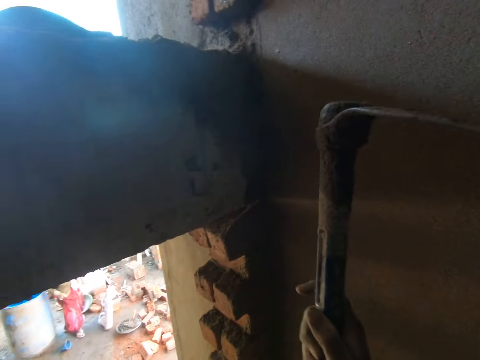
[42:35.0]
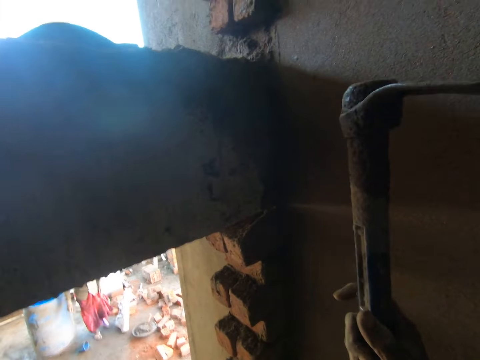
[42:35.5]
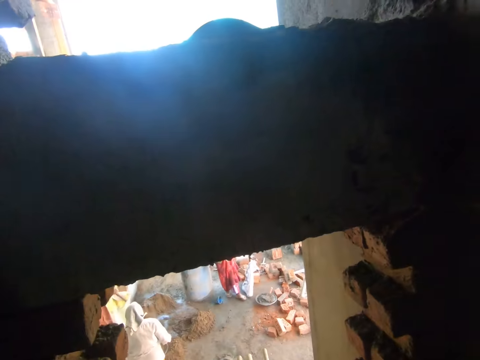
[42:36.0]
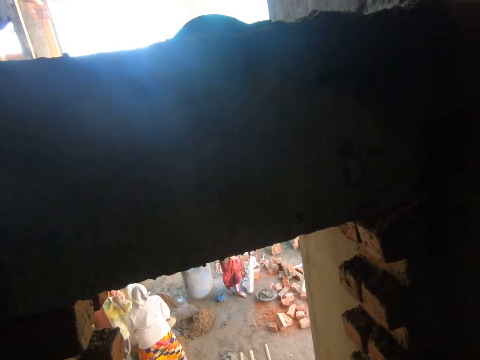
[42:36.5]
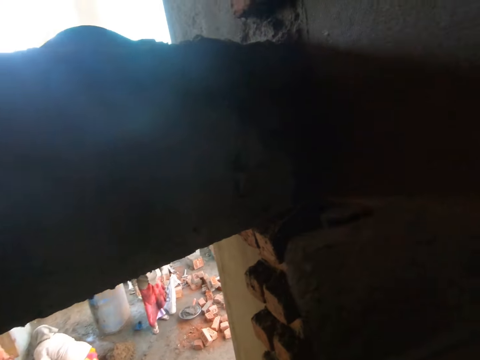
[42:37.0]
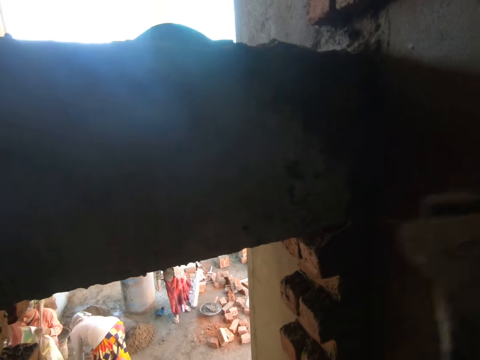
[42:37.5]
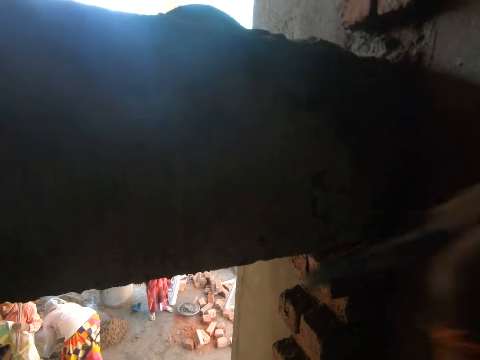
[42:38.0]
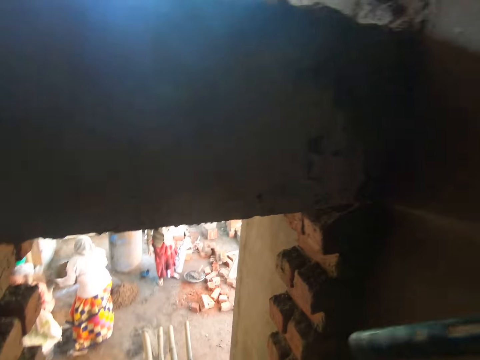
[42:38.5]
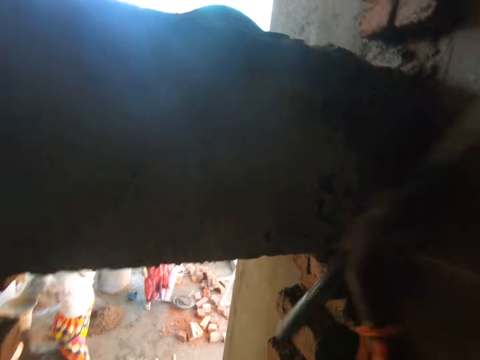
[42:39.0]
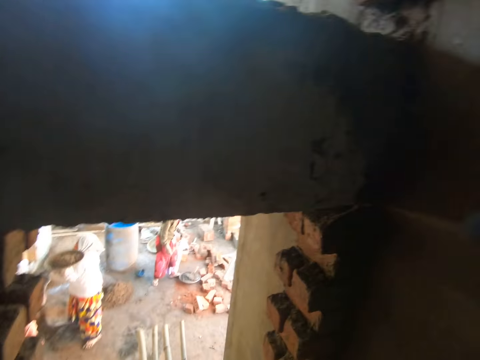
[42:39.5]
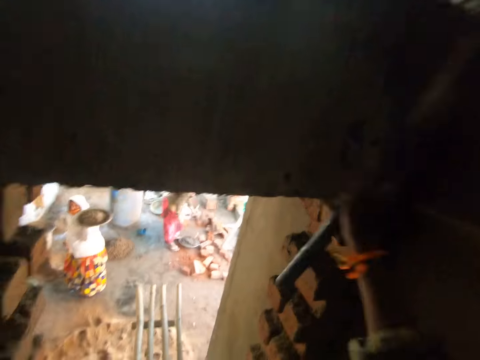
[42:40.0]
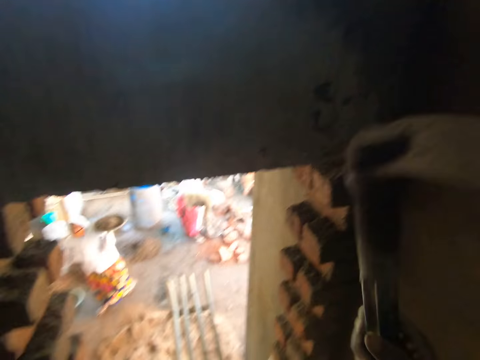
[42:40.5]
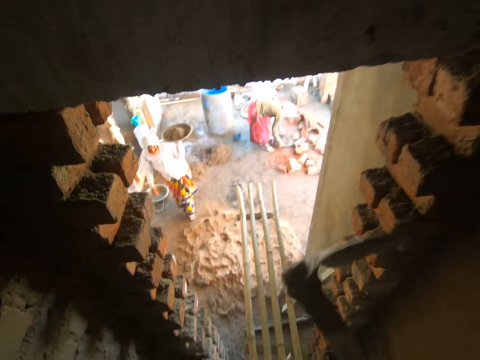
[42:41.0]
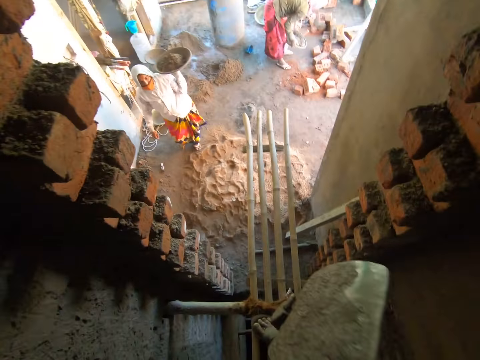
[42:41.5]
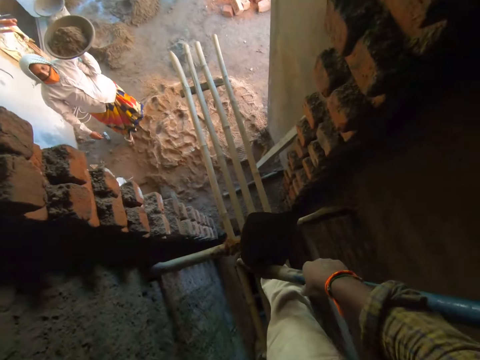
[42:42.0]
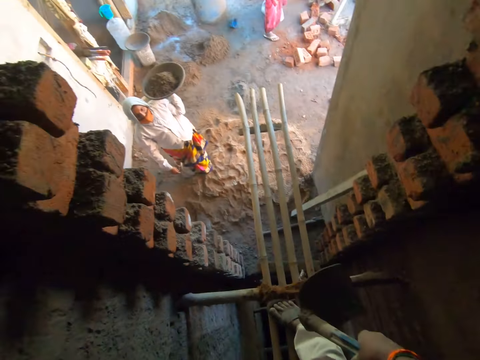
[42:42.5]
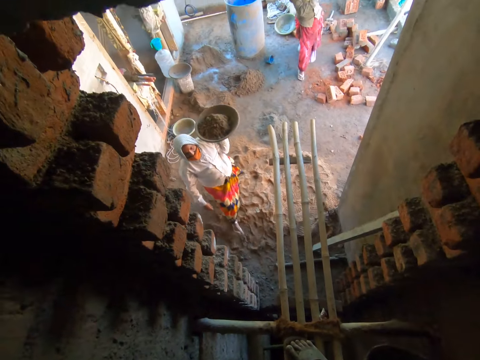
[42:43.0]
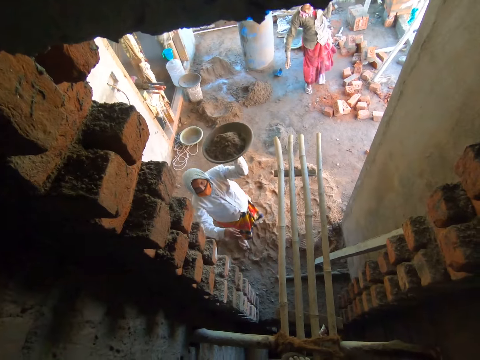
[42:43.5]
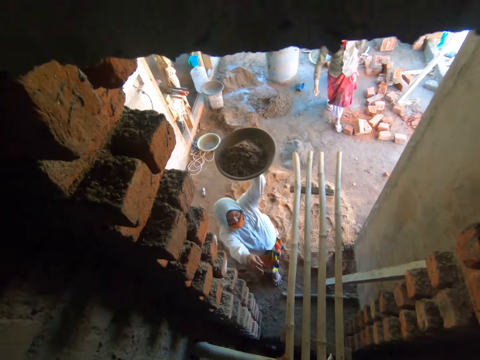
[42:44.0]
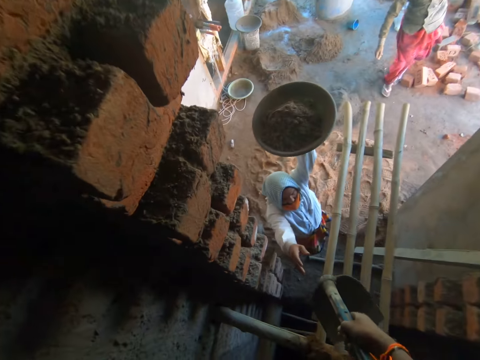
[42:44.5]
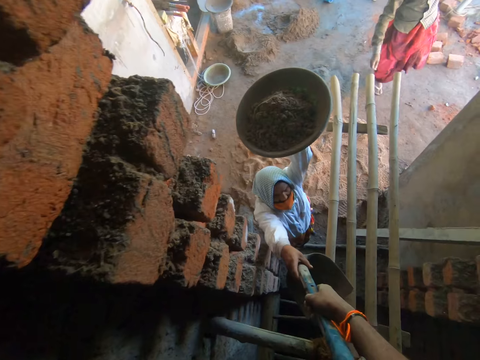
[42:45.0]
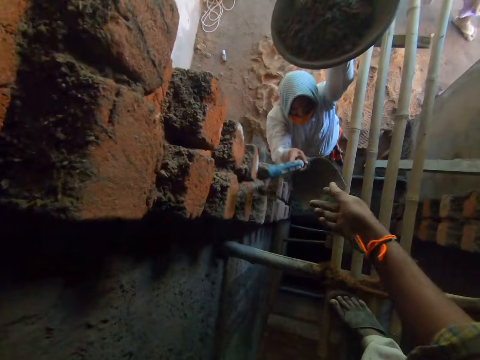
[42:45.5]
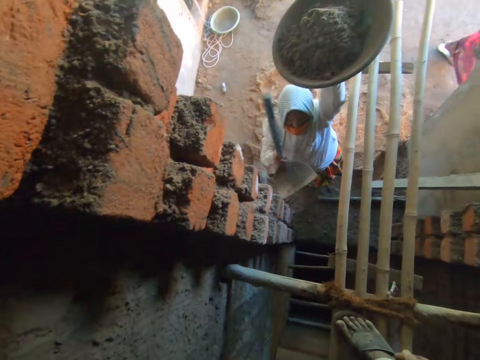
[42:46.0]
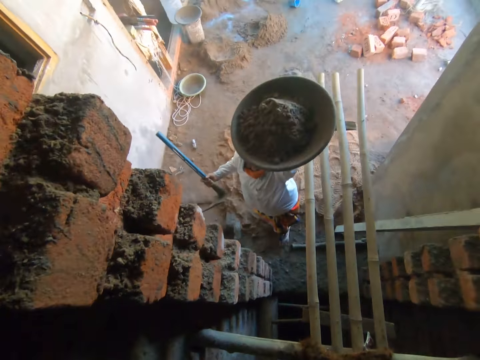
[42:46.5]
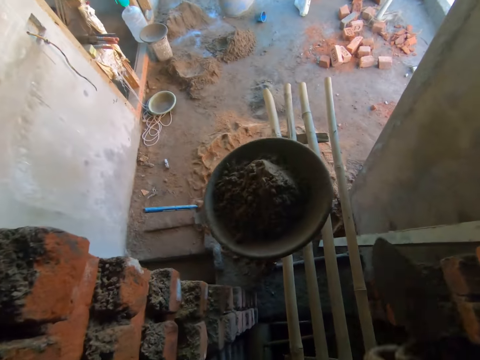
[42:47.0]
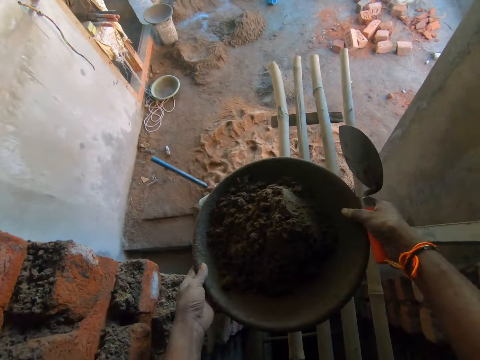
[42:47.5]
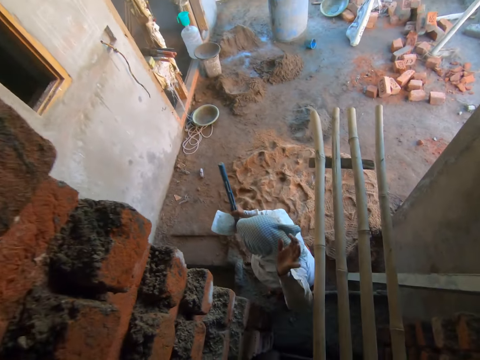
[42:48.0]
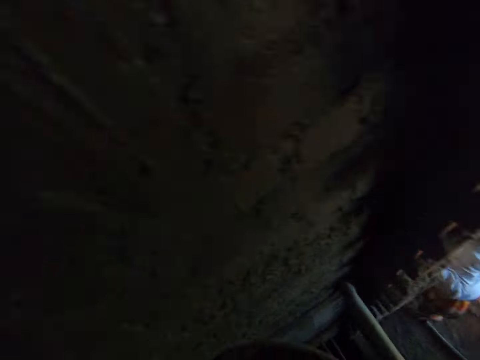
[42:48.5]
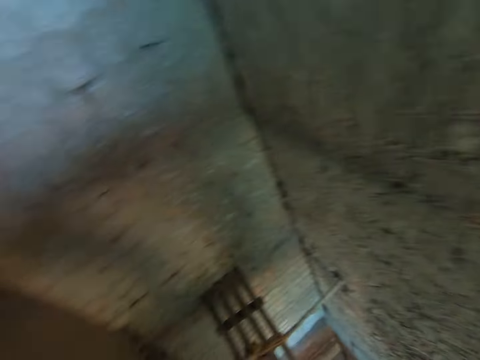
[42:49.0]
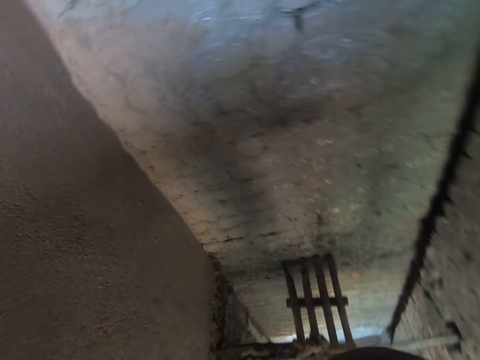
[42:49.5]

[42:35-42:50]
The camera wearer stares at a wall. He hits the wall with a hoe. The woman lifts the headpan from the floor with both hands. She carries the headpan with her left hand. The woman walks towards the camera wearer. Another lady walks around. The camera wearer passes the hoe in his right hand to the right hand of the woman. The woman passes the headpan in her left hand to both hands of the camera wearer. The camera wearer walks around.

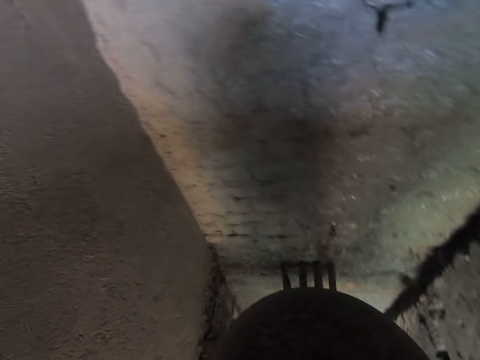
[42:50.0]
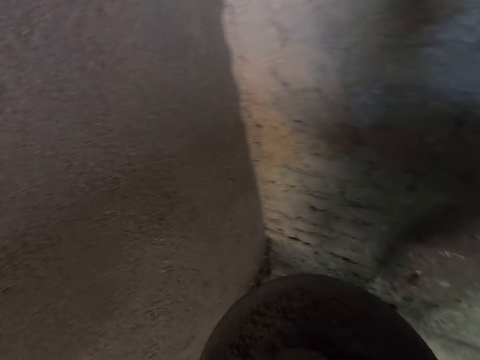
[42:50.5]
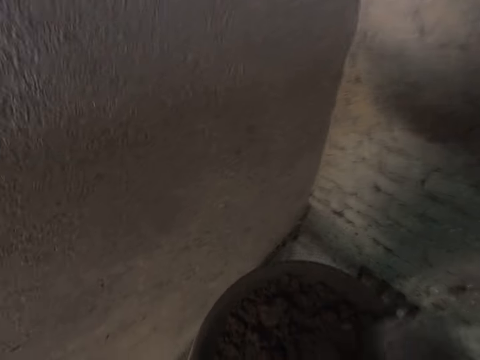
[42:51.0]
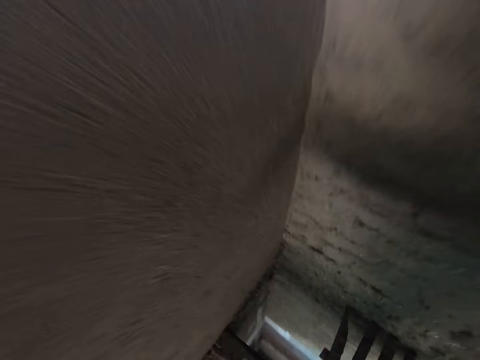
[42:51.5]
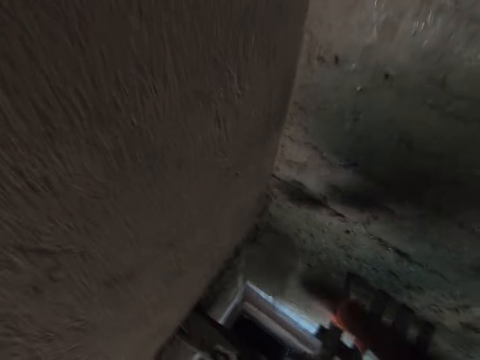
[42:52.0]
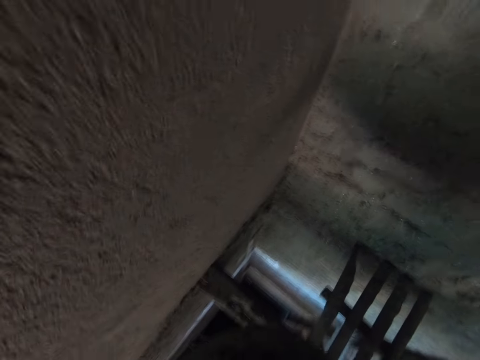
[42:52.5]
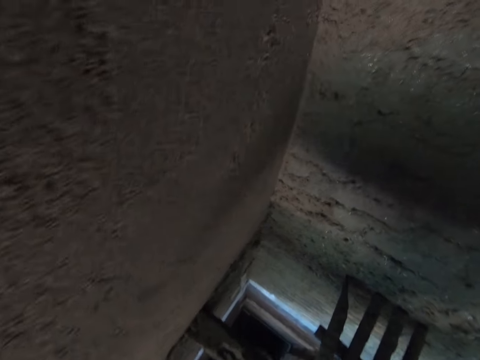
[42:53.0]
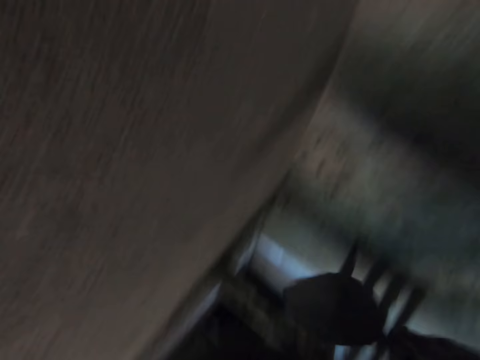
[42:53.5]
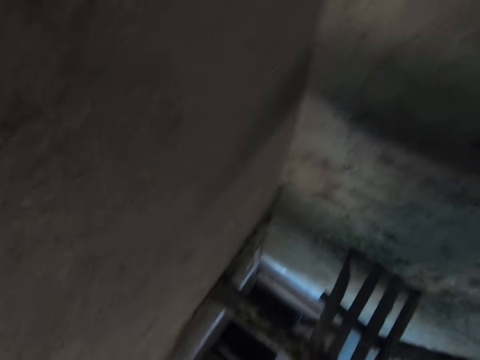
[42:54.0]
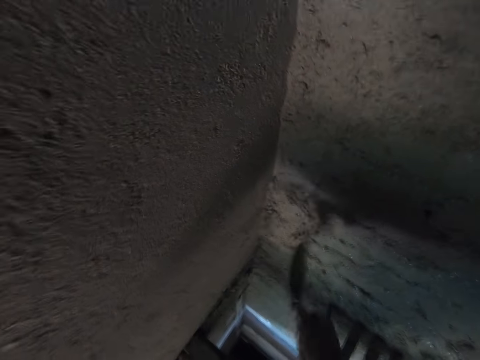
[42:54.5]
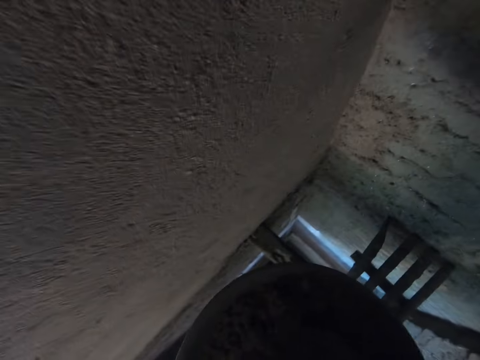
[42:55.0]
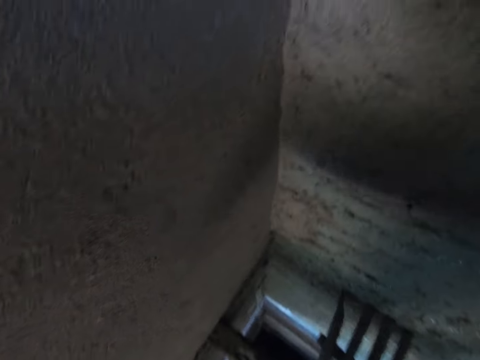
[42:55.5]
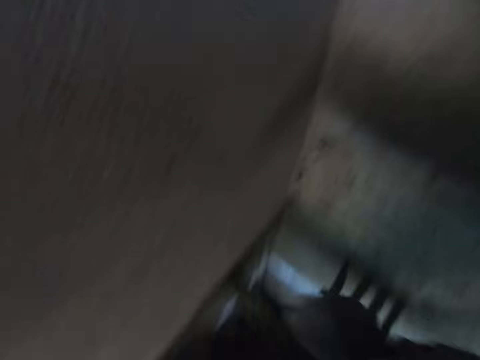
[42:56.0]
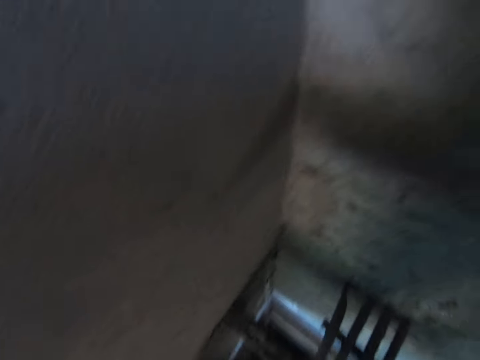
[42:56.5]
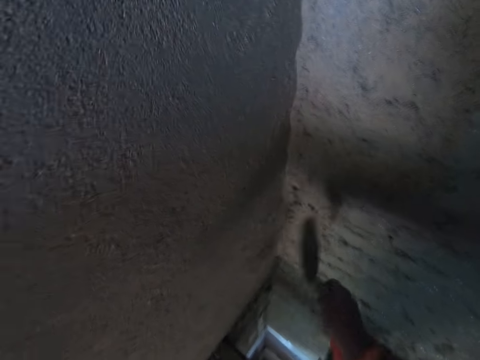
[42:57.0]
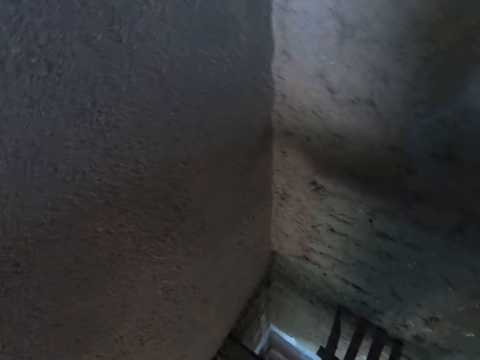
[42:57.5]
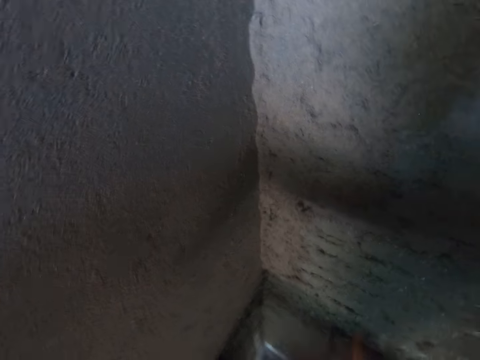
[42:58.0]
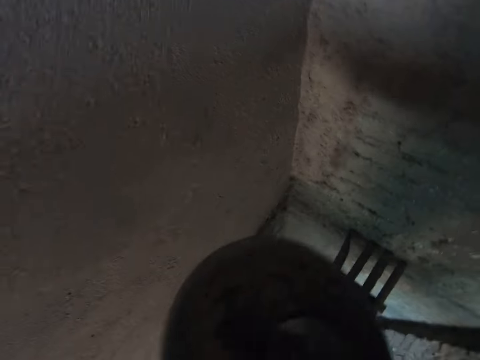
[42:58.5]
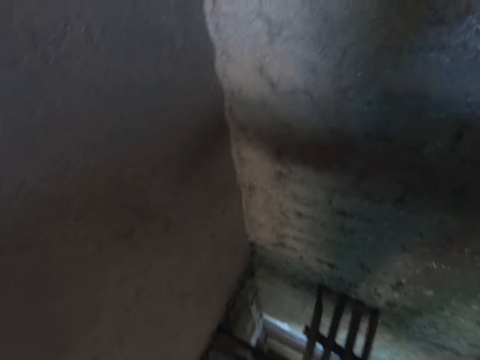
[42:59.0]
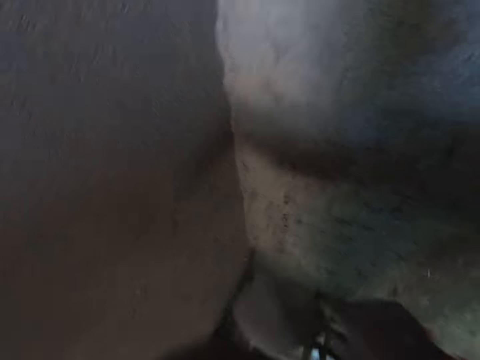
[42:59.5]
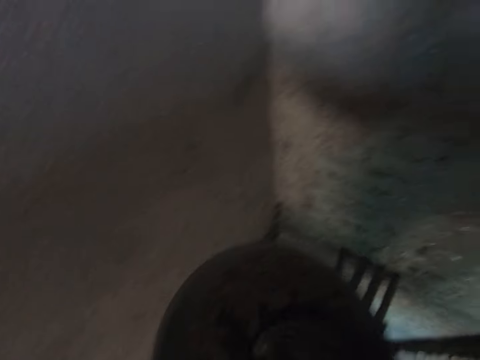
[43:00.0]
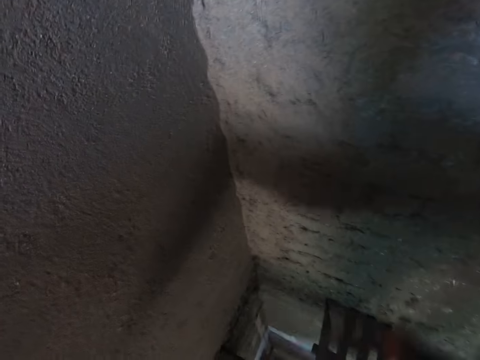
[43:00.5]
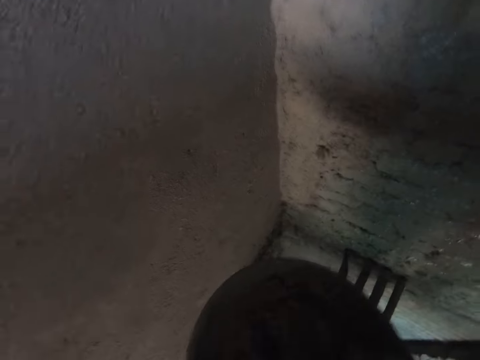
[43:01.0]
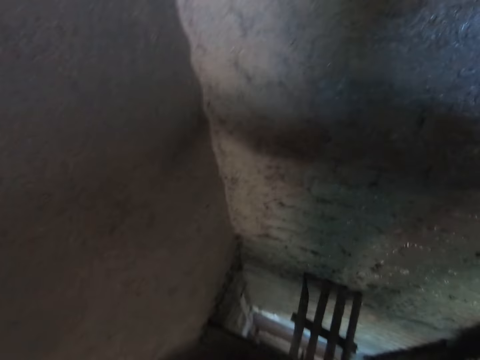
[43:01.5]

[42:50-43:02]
The camera wearer mixes the cement mortar in the headpan with the hand trowel in his right hand. He scoops concrete. He splashes the cement mortar on the wall with the hand trowel in his right hand. He takes some cement mortar from the headpan with the hand trowel in his right hand. He splashes the cement mortar on the wall with the hand trowel in his right hand. He takes some cement mortar from the headpan with the hand trowel in his right hand. He splashes the cement mortar on the wall with the hand trowel in his right hand. He takes some cement mortar from the headpan with the hand trowel in his right hand. He splashes the cement mortar on the wall with the hand trowel in his right hand. He takes some cement mortar from the headpan with the hand trowel in his right hand. He splashes the cement mortar on the wall with the hand trowel in his right hand. He takes some cement mortar from the headpan with the hand trowel in his right hand. He splashes the cement mortar on the wall with the hand trowel in his right hand. He takes some cement mortar from the headpan with the hand trowel in his right hand. He splashes the cement mortar on the wall with the hand trowel in his right hand. He takes some cement mortar from the headpan with the hand trowel in his right hand. He splashes the cement mortar on the wall with the hand trowel in his right hand. He takes some cement mortar from the headpan with the hand trowel in his right hand.
